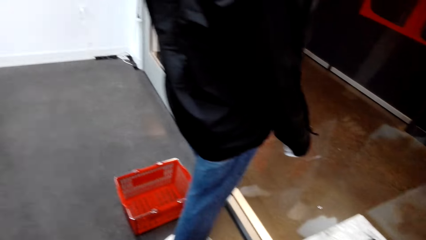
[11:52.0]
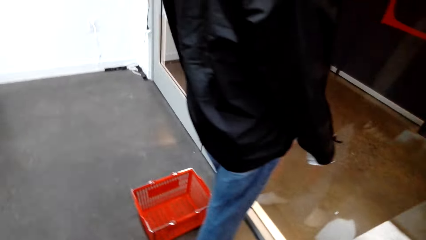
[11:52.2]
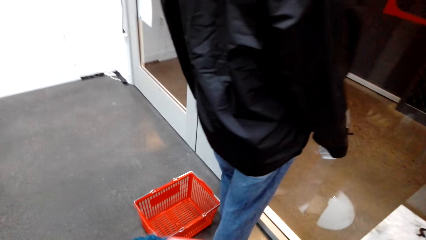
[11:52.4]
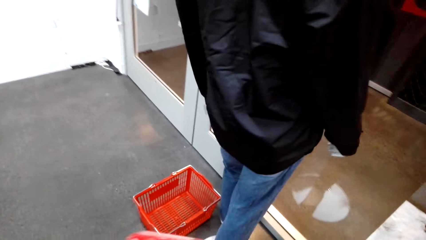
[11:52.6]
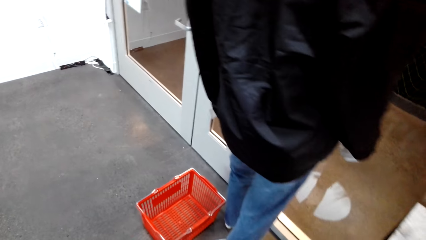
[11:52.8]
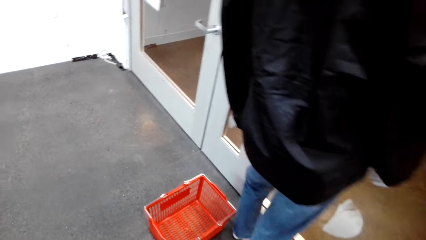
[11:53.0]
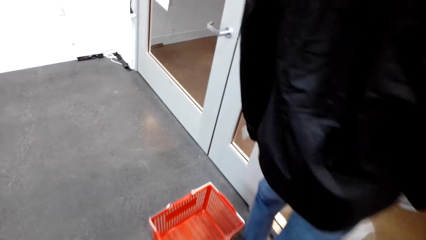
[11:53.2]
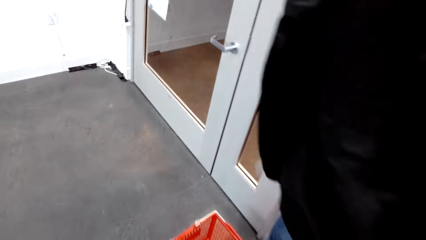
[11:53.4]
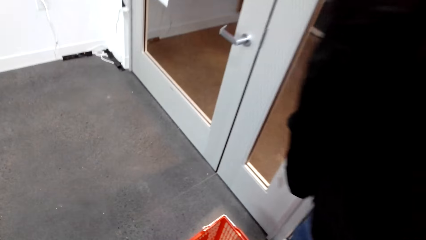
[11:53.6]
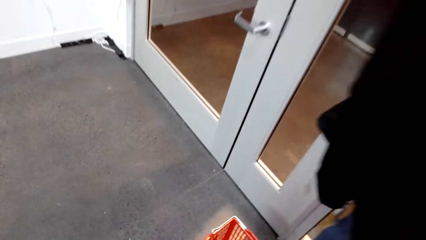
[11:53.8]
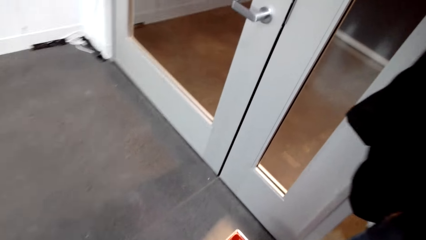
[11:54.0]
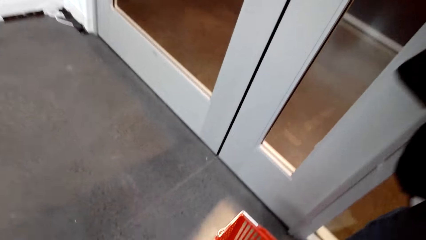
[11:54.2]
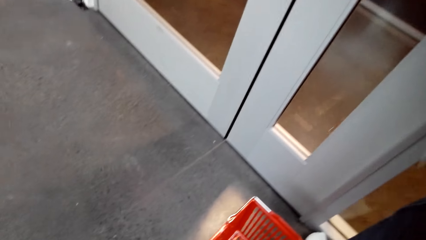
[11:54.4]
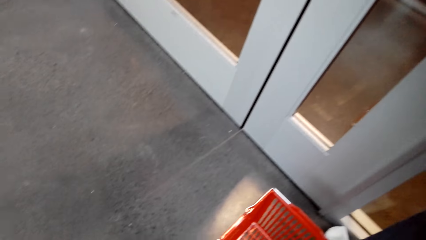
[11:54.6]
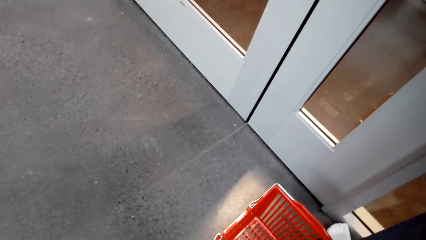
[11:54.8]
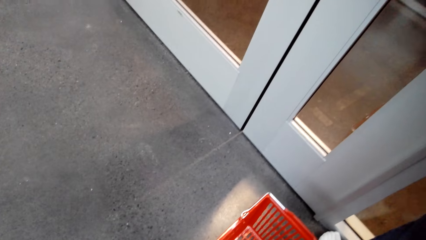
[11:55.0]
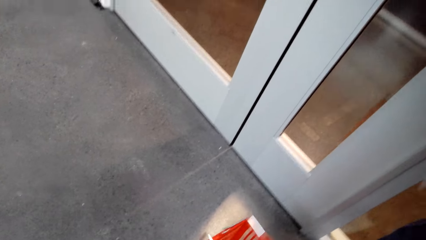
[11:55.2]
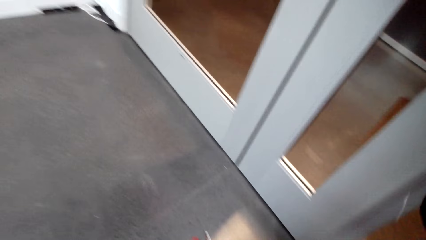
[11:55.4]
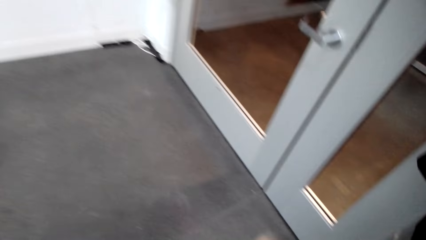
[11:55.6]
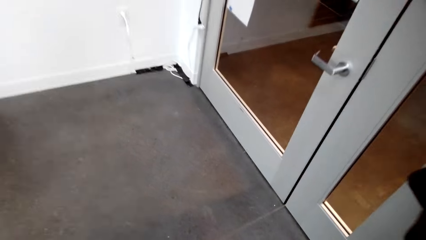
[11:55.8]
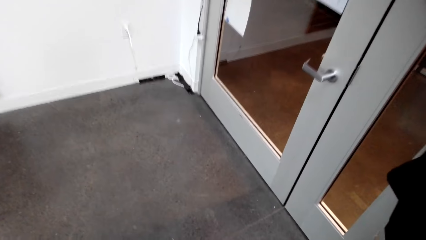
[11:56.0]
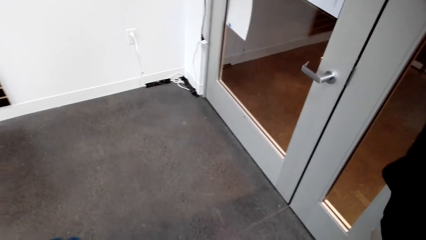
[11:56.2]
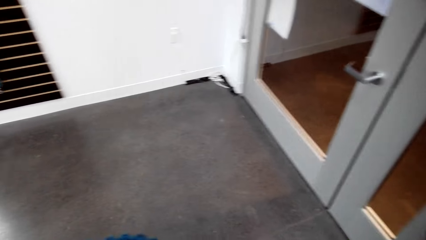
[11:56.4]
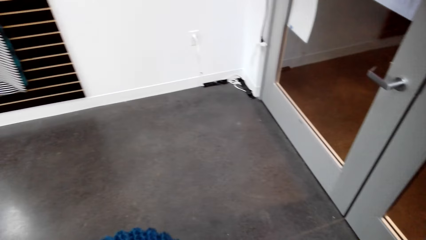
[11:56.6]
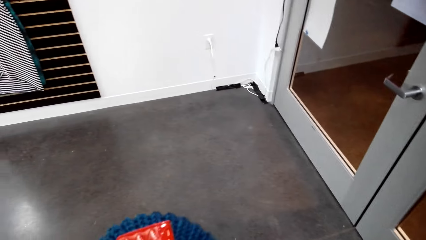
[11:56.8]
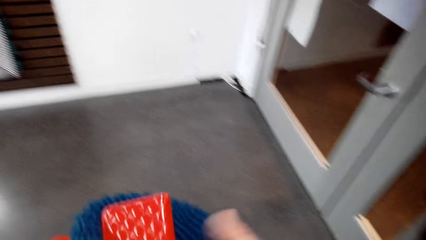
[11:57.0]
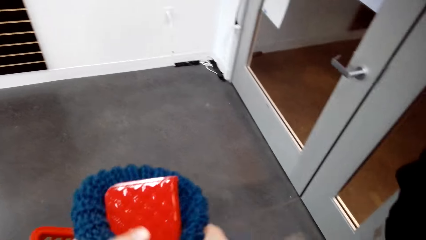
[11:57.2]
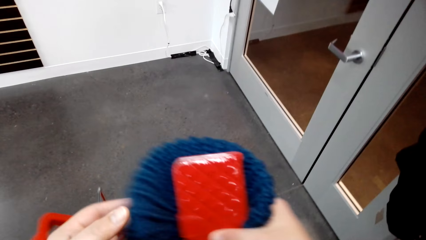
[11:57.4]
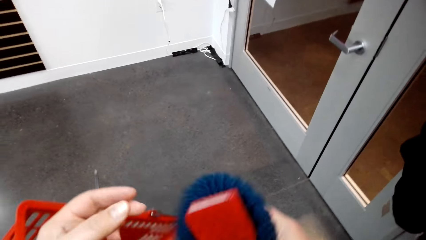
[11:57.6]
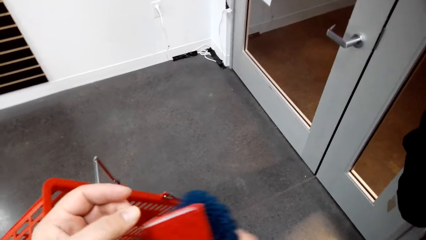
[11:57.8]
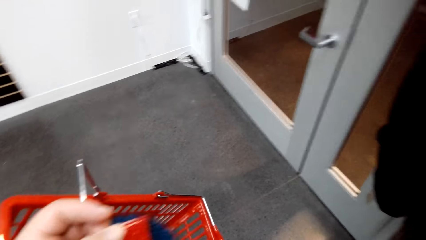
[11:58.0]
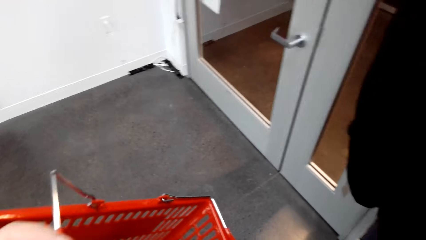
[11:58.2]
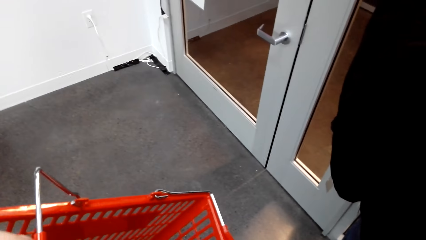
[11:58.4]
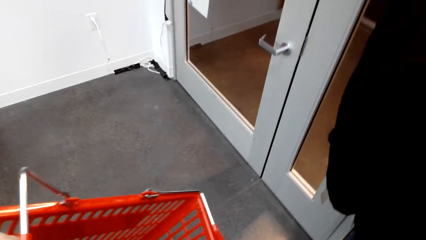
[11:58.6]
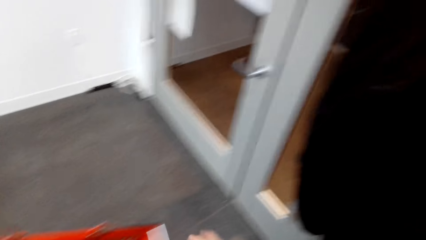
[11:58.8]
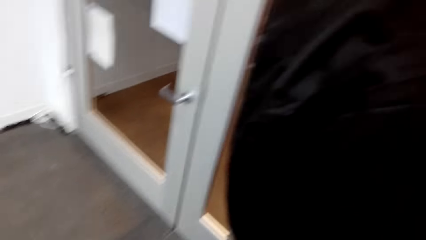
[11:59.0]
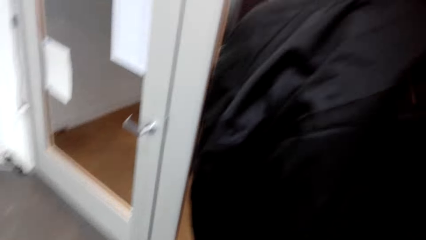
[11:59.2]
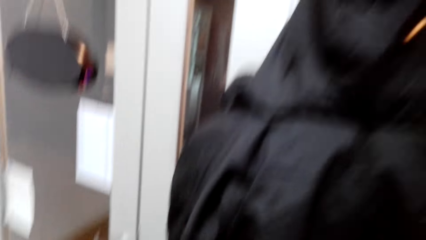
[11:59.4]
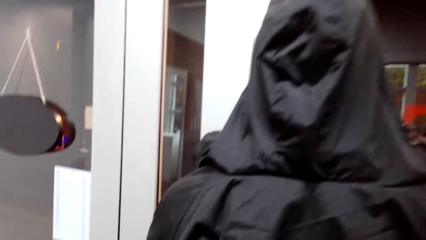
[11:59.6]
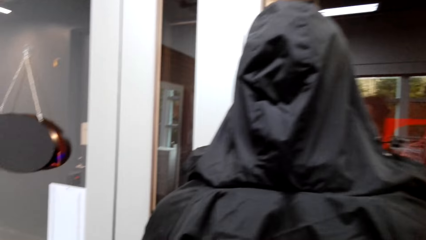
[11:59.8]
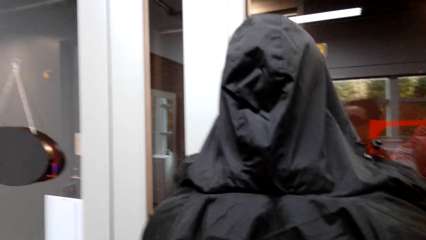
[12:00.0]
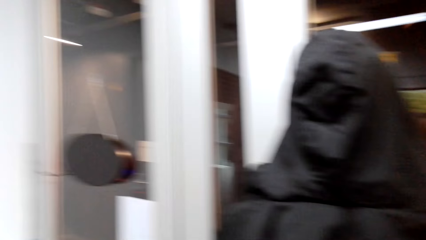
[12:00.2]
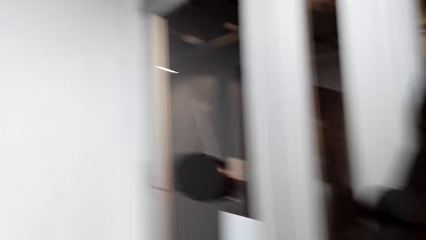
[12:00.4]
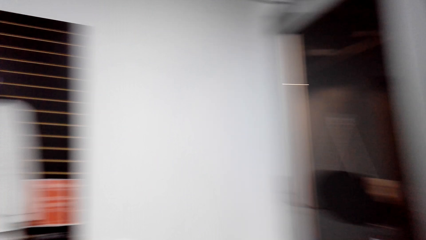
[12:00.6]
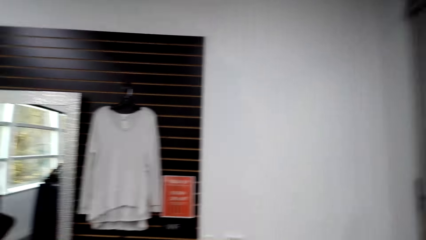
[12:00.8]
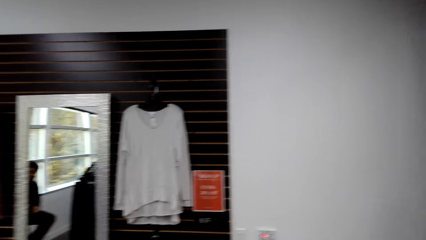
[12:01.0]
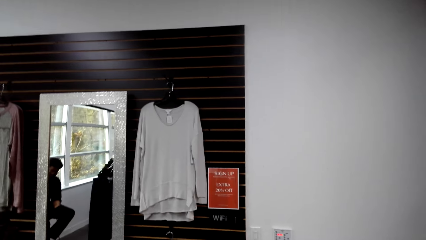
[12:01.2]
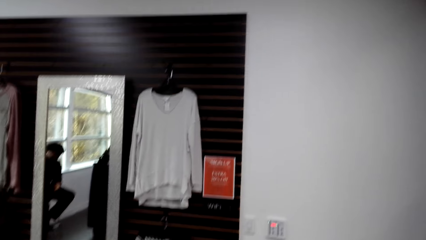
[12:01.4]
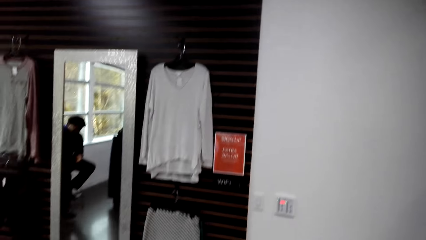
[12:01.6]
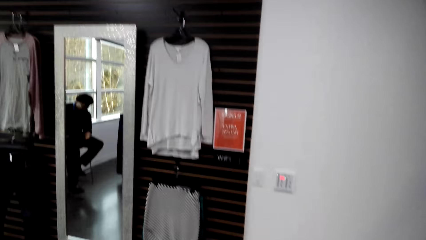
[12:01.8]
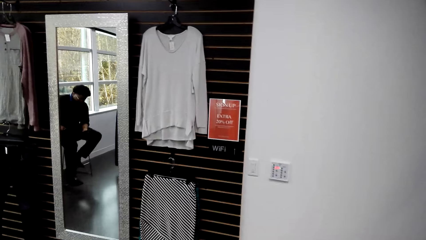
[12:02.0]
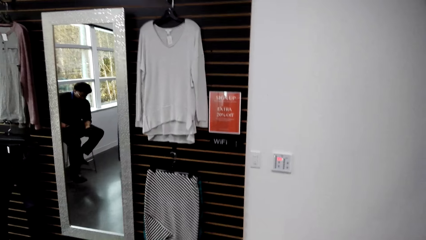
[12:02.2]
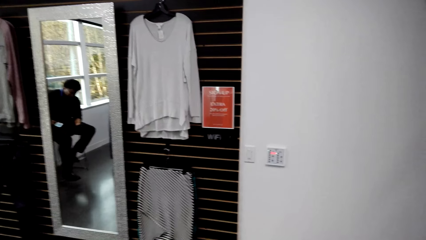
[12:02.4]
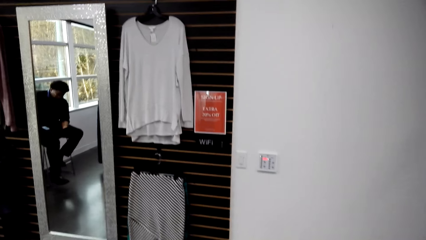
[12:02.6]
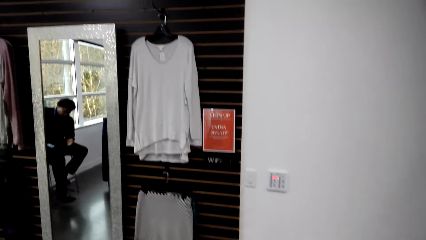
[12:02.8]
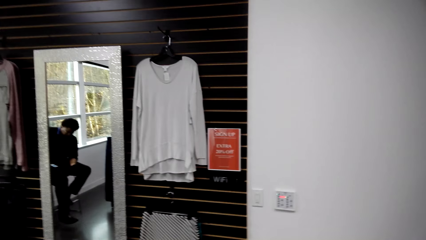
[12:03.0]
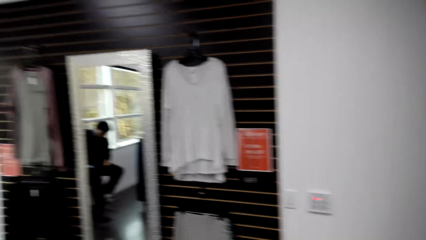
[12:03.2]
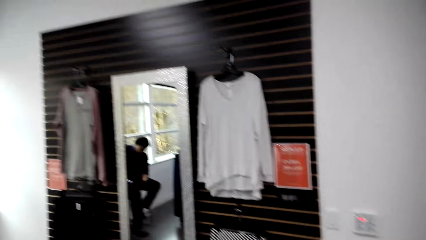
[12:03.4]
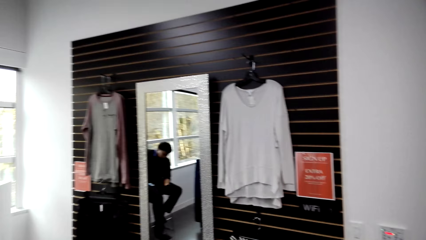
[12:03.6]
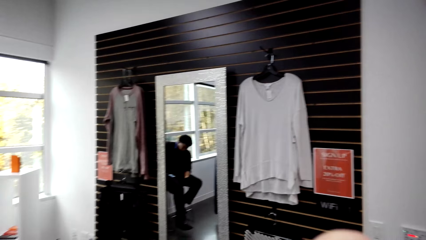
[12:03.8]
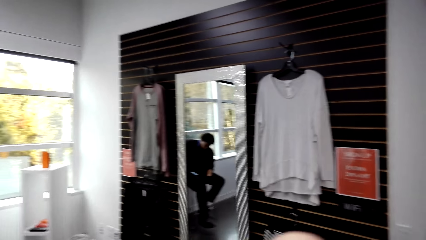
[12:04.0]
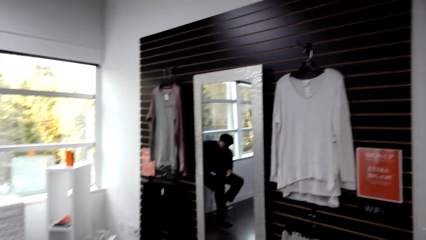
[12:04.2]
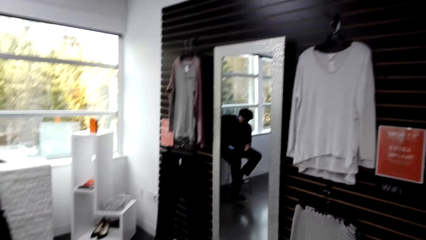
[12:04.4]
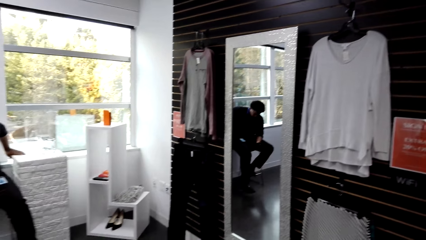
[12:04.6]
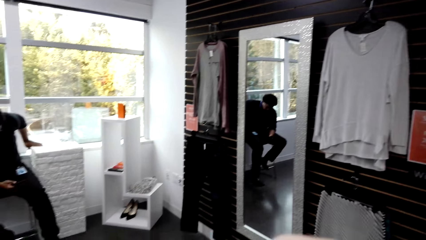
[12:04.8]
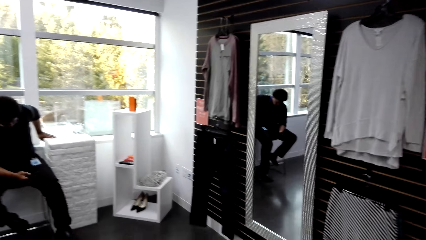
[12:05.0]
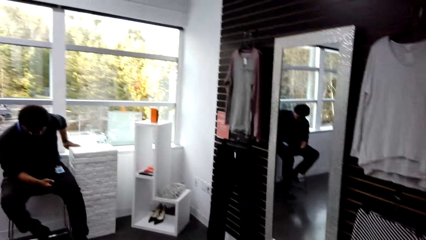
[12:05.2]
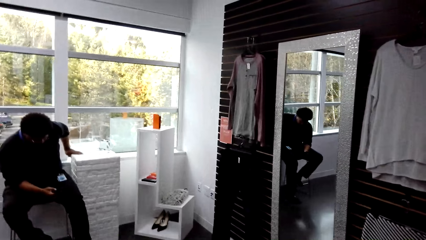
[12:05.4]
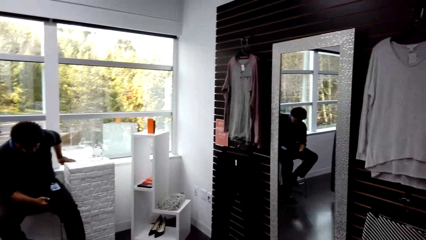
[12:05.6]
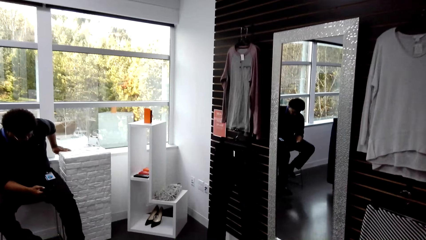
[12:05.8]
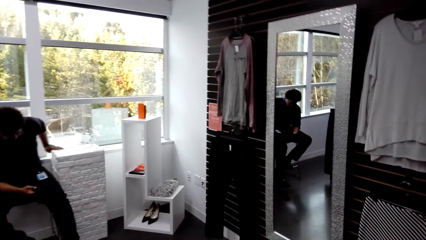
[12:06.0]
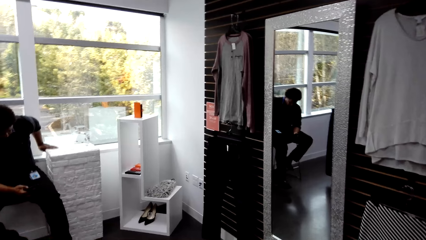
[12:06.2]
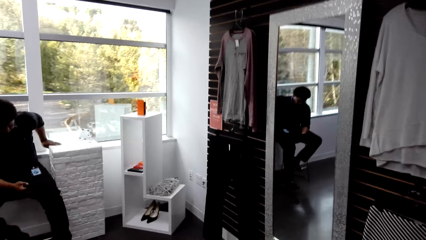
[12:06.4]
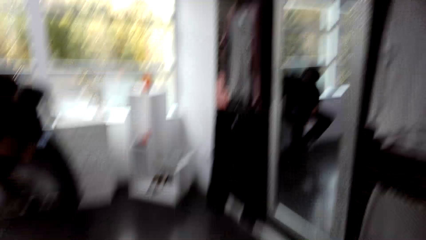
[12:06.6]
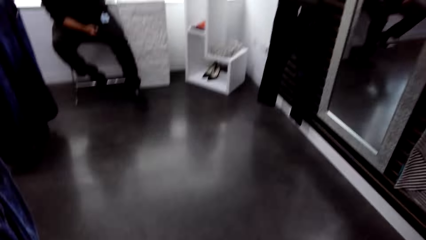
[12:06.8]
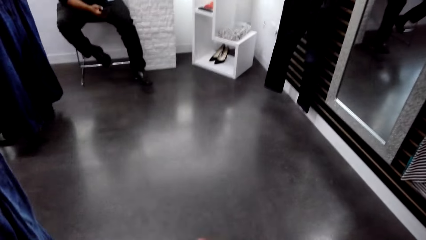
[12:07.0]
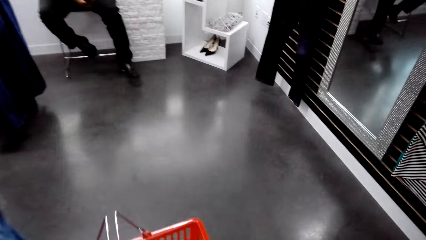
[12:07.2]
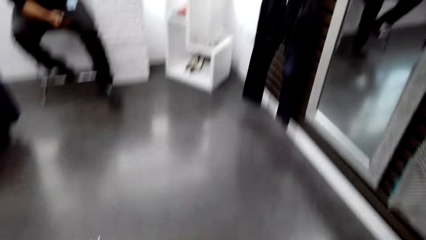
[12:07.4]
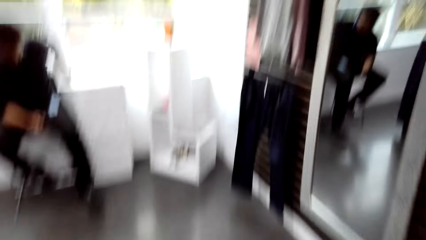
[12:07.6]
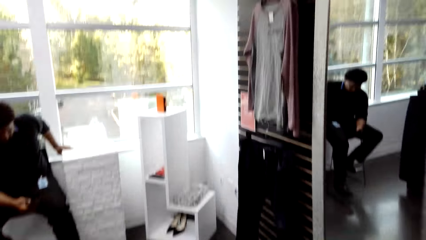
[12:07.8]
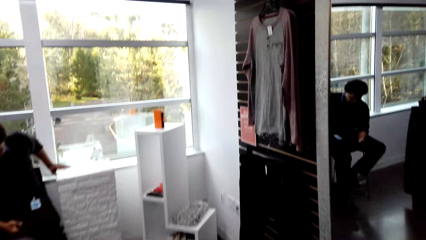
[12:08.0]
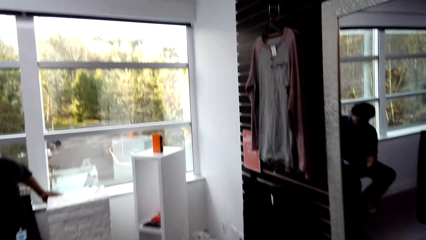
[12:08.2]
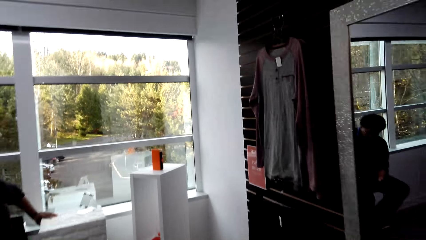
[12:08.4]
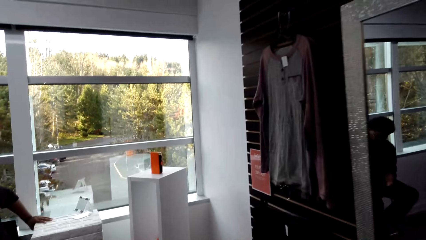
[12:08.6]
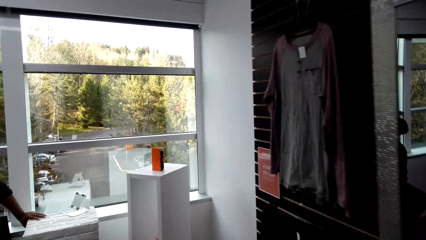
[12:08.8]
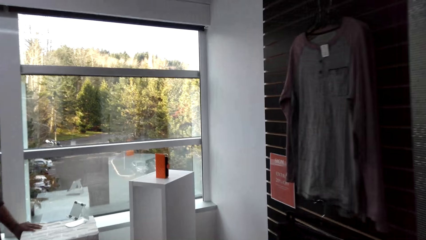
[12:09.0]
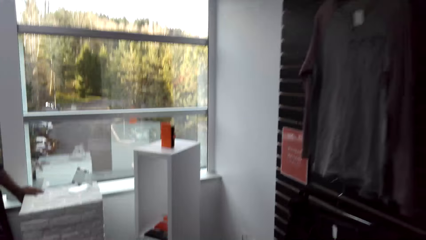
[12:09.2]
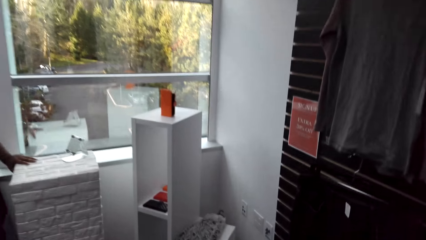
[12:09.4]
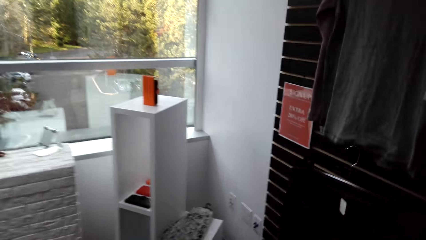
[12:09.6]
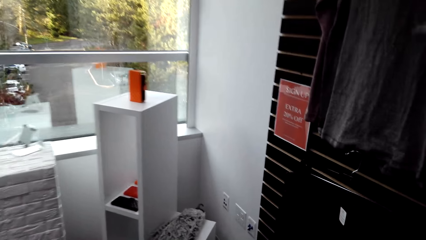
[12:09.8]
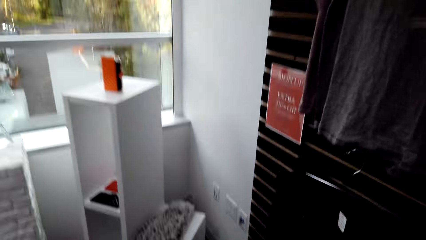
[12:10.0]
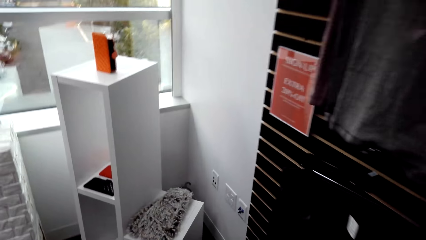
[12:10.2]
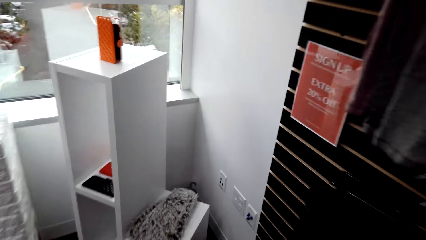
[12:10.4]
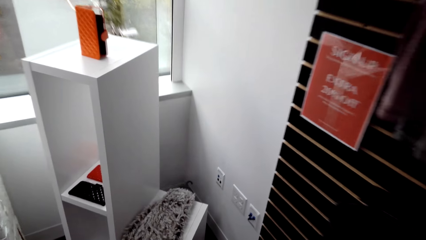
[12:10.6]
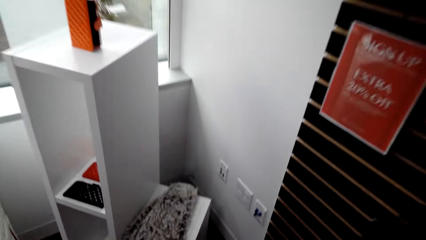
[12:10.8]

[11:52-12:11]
The camera wearer walks in the clothes shop. They put the marvin in the basket. They look around the clothes store.
